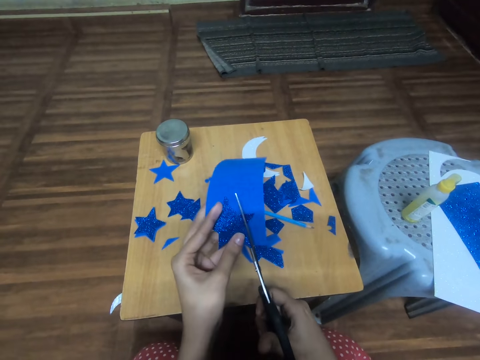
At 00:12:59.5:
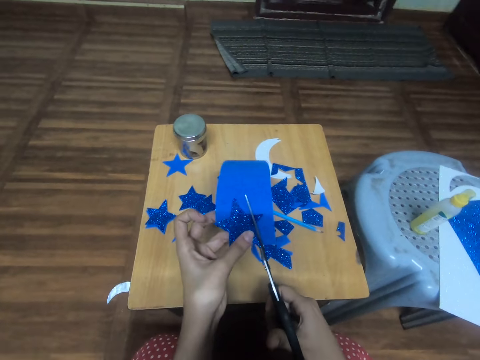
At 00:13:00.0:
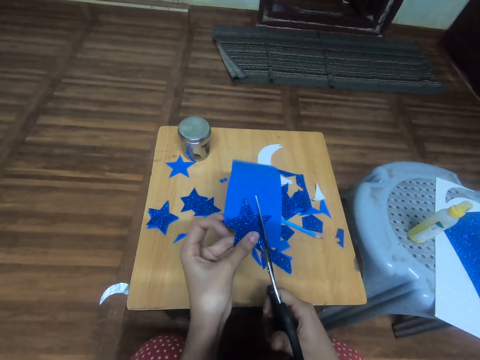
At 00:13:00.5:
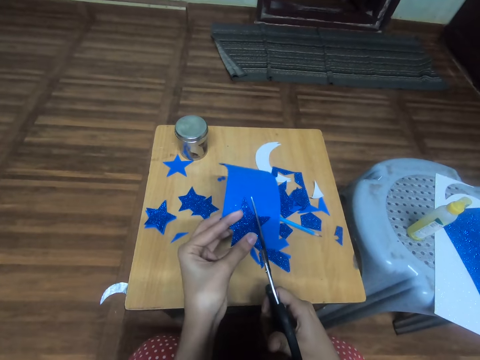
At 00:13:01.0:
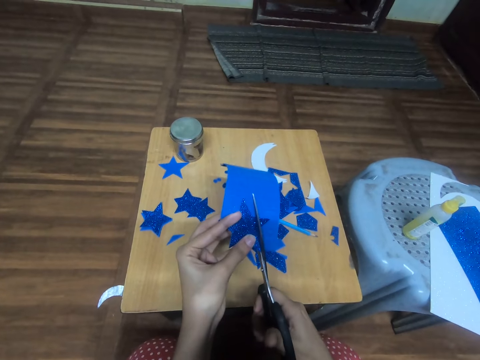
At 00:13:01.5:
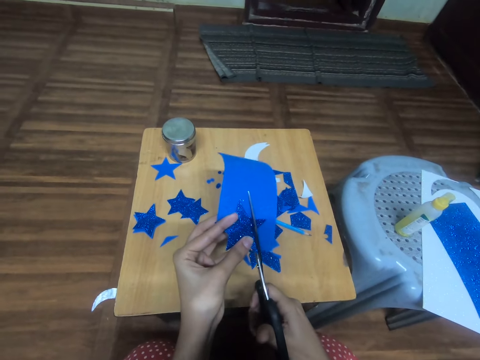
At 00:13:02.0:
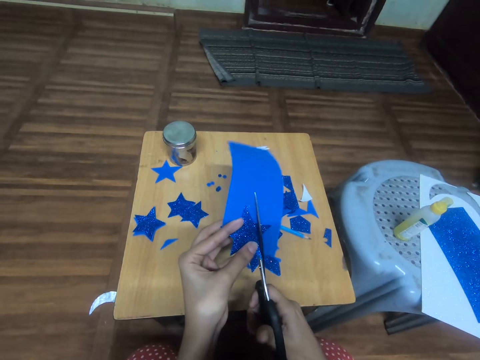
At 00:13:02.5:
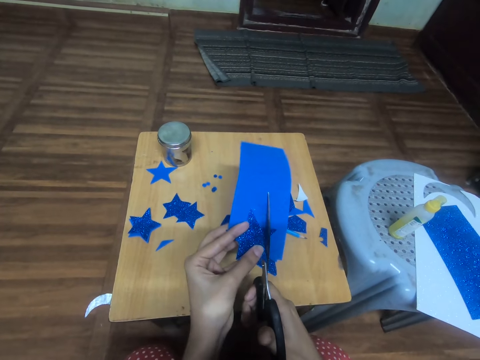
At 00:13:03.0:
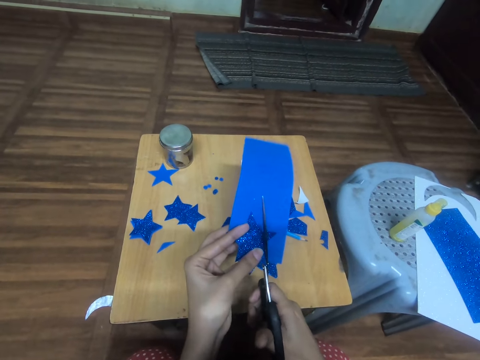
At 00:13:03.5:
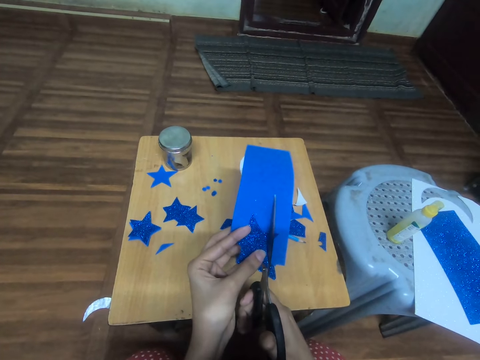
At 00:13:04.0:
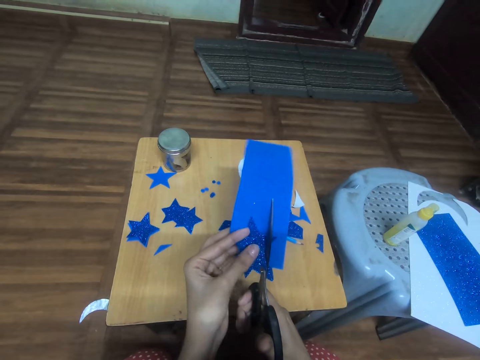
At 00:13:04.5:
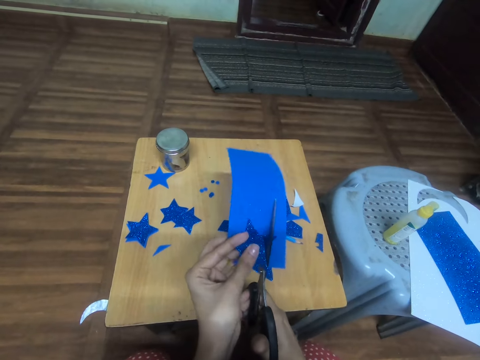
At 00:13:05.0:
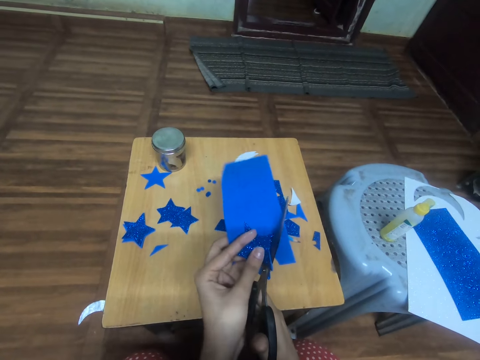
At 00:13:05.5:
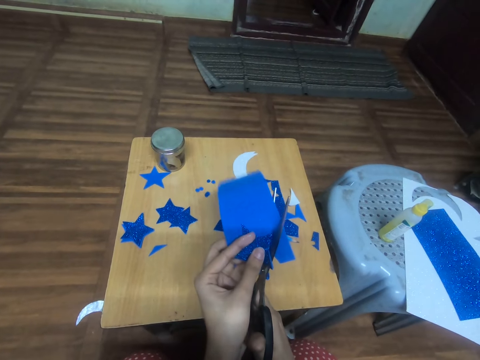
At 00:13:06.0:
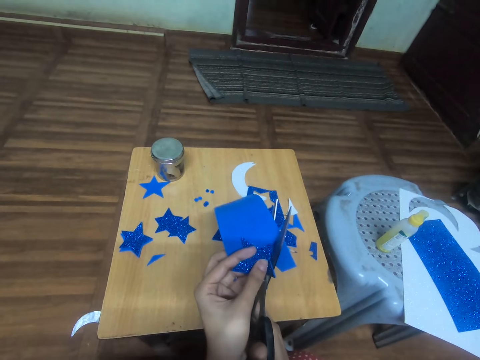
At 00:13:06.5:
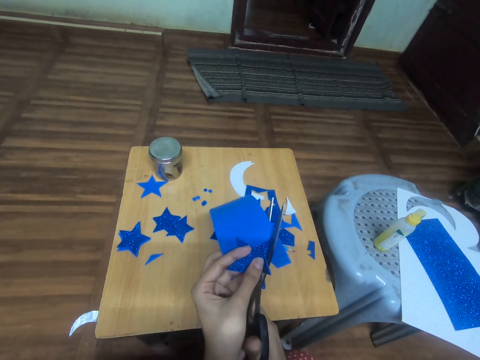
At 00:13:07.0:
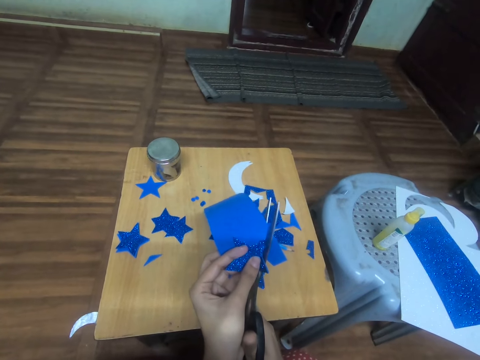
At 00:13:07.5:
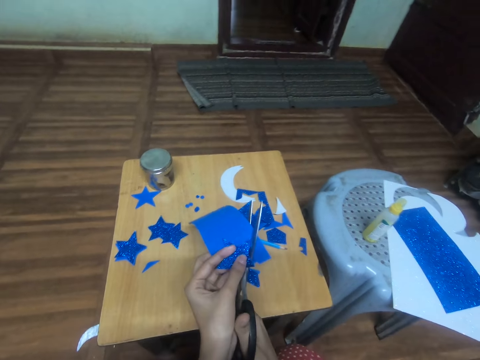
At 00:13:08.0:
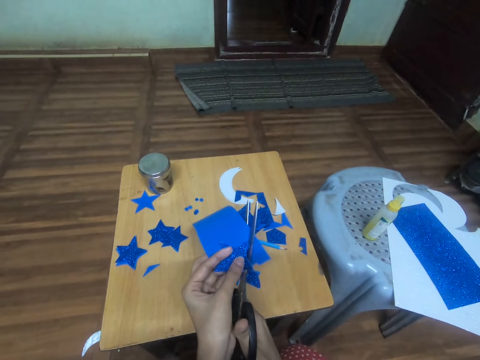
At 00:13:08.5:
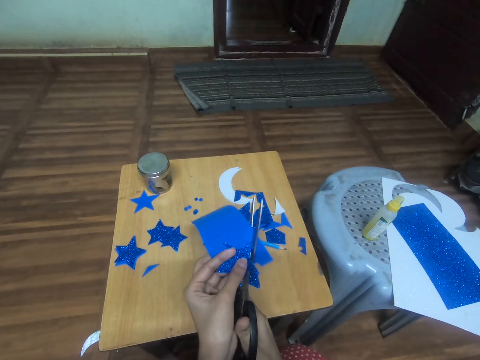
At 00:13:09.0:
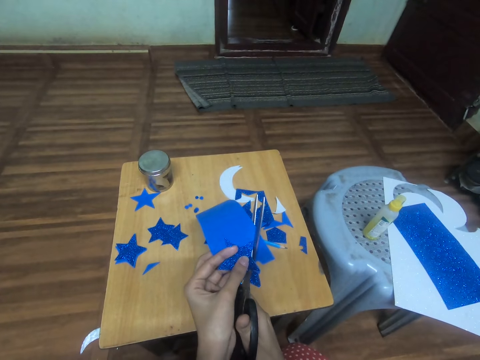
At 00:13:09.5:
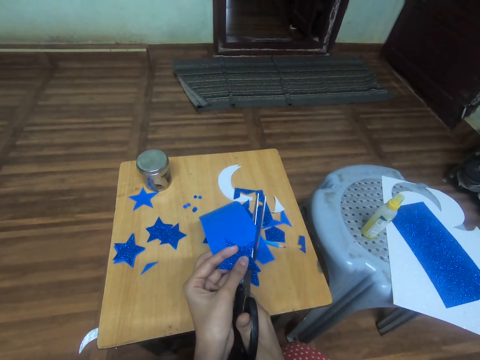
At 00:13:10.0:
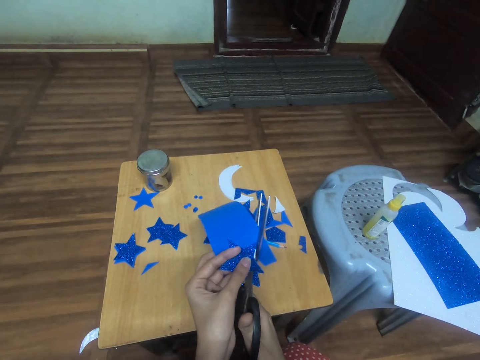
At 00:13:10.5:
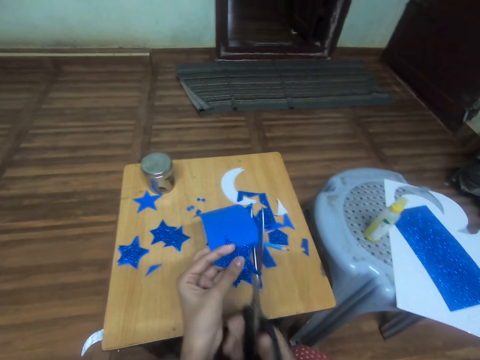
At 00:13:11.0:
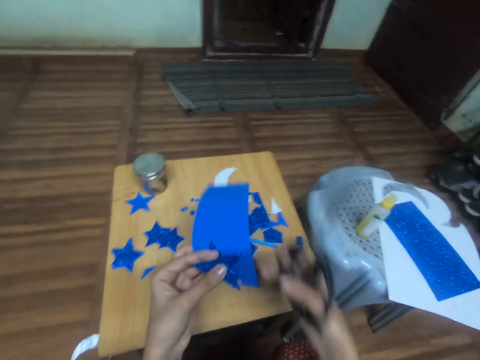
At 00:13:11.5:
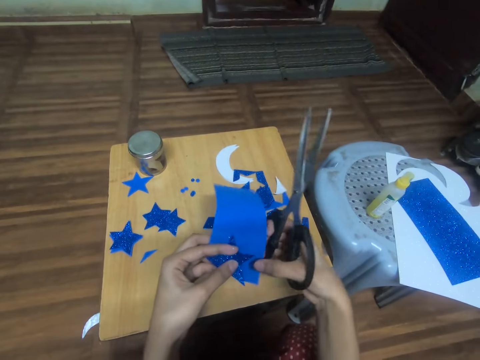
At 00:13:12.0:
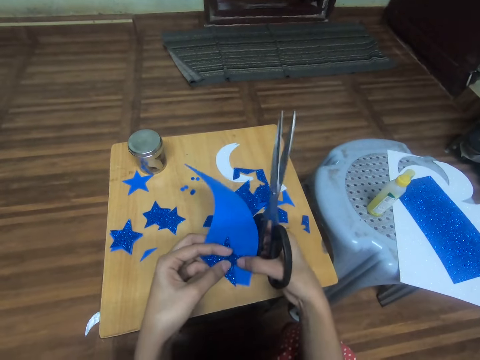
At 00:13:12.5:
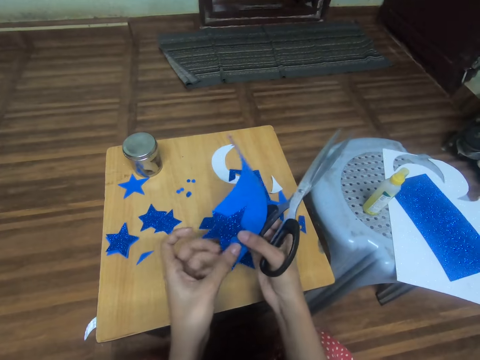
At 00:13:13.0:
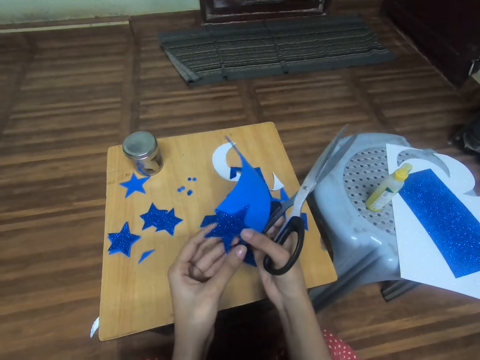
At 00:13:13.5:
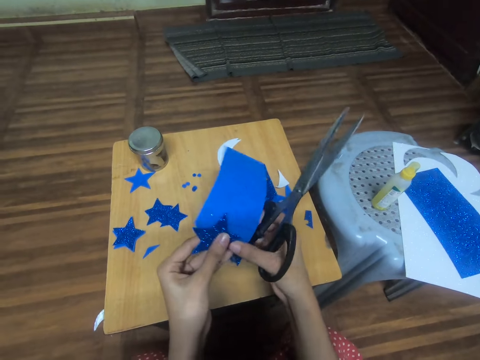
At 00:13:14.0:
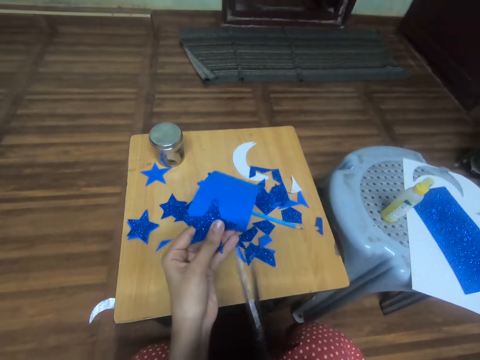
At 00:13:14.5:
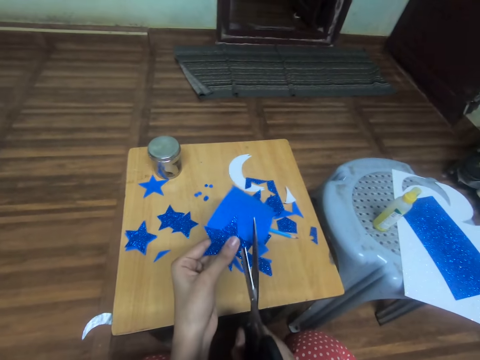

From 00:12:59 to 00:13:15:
The camera wearer traces out the star-cutout from the card stock. They move the manila paper. They turn the star-cutout with the card stock.

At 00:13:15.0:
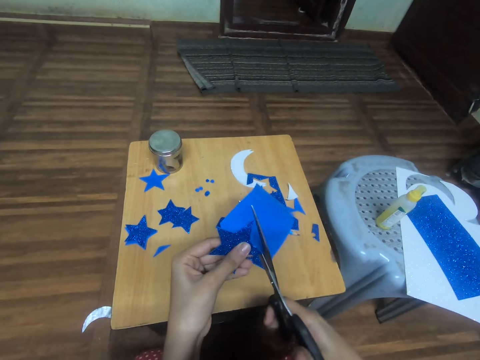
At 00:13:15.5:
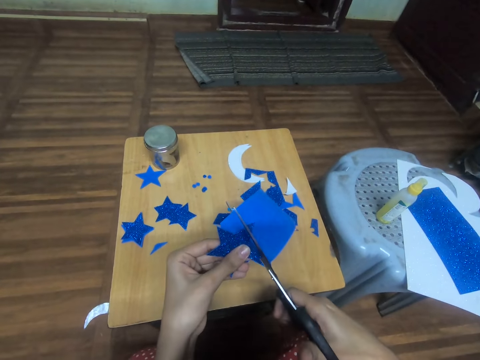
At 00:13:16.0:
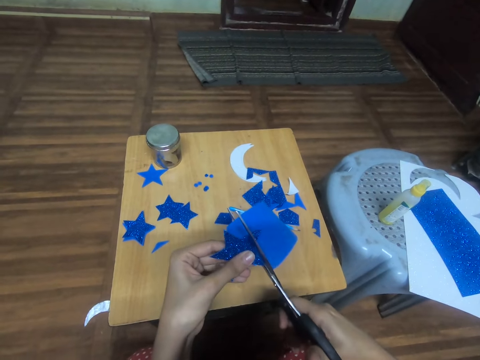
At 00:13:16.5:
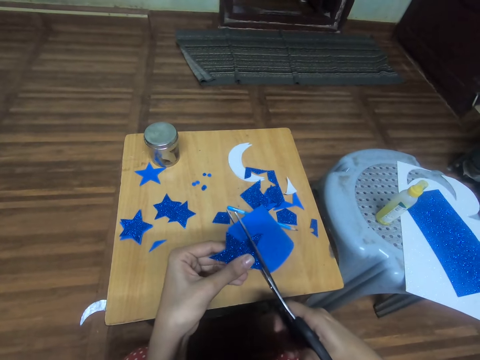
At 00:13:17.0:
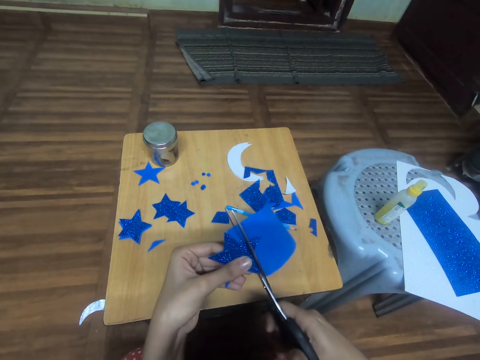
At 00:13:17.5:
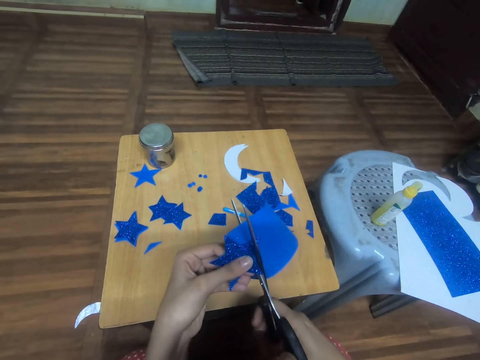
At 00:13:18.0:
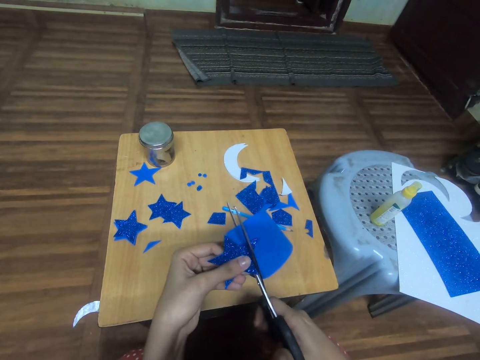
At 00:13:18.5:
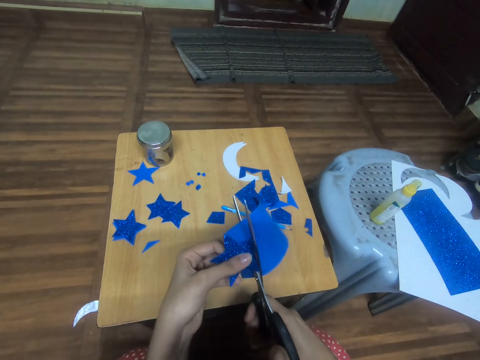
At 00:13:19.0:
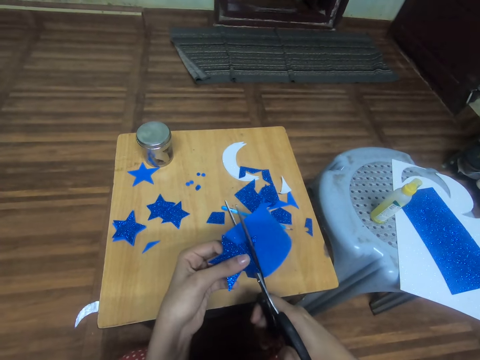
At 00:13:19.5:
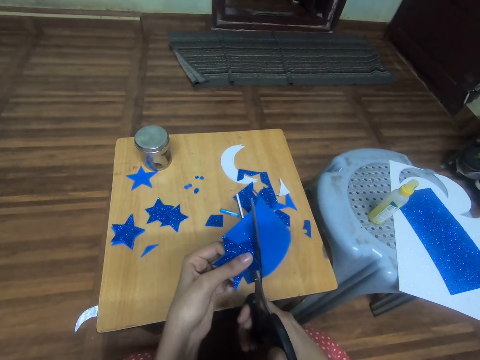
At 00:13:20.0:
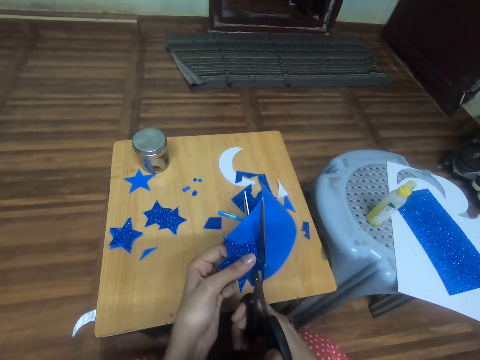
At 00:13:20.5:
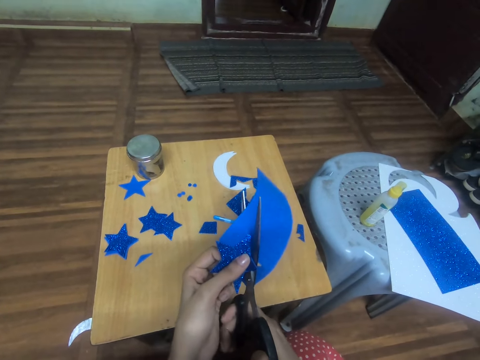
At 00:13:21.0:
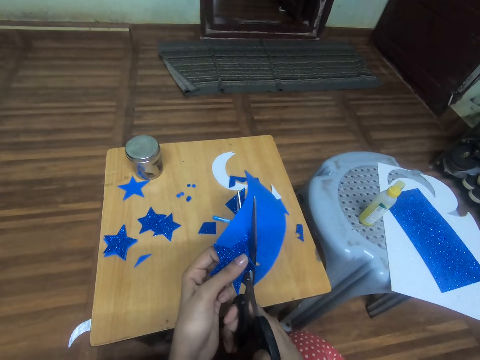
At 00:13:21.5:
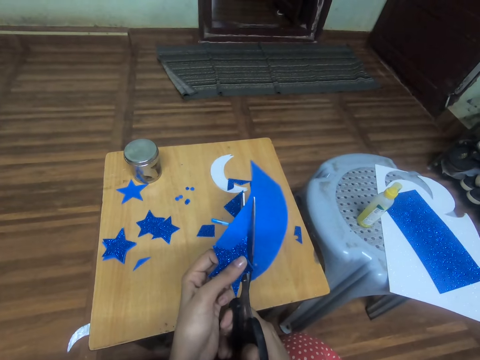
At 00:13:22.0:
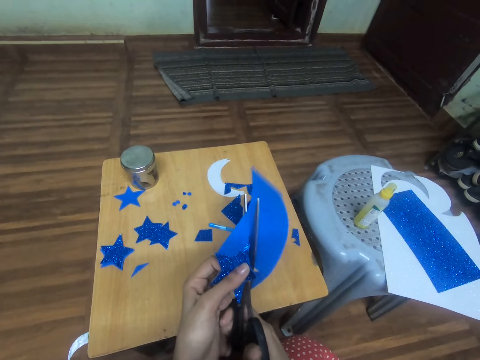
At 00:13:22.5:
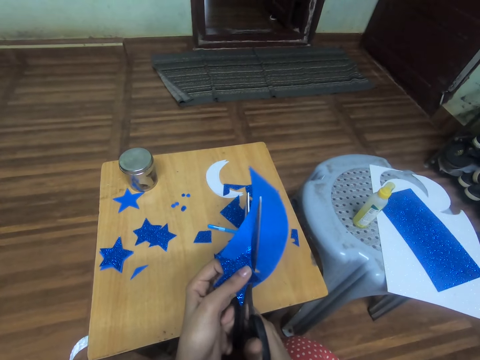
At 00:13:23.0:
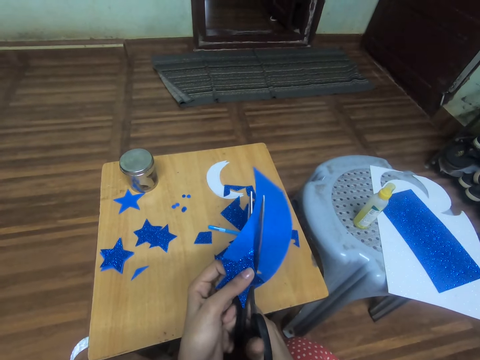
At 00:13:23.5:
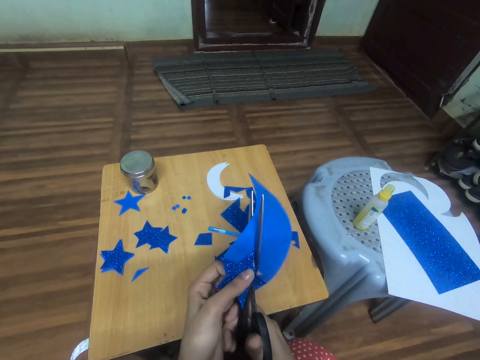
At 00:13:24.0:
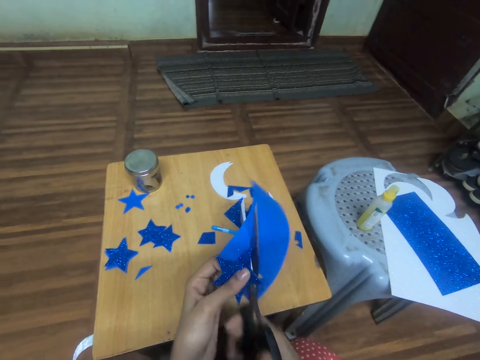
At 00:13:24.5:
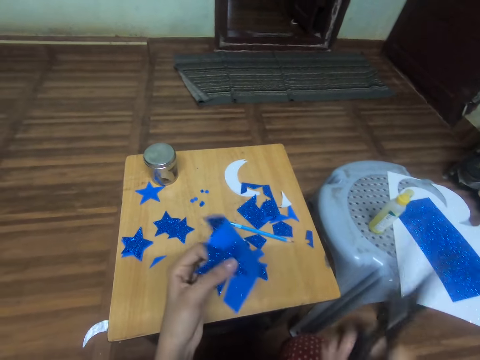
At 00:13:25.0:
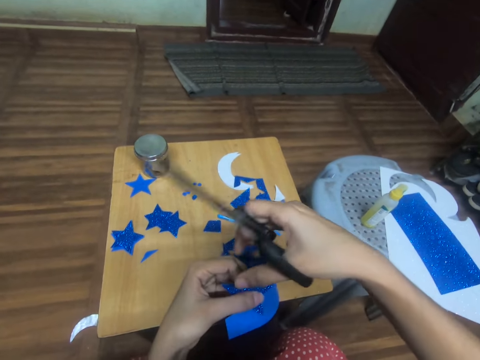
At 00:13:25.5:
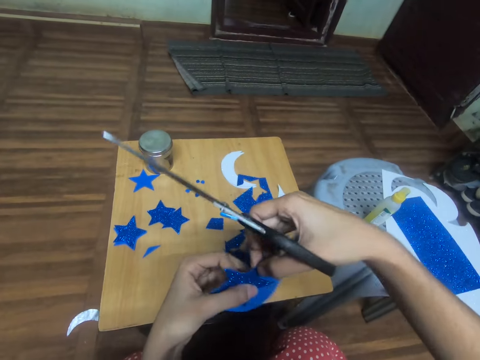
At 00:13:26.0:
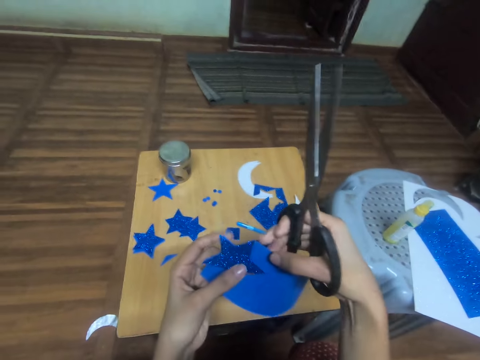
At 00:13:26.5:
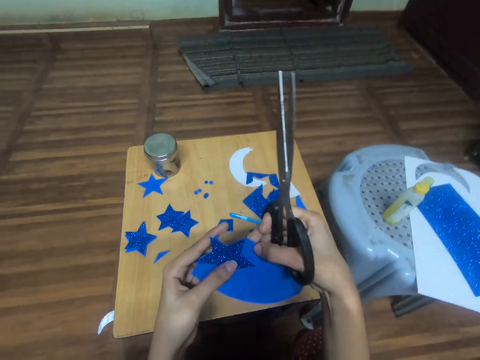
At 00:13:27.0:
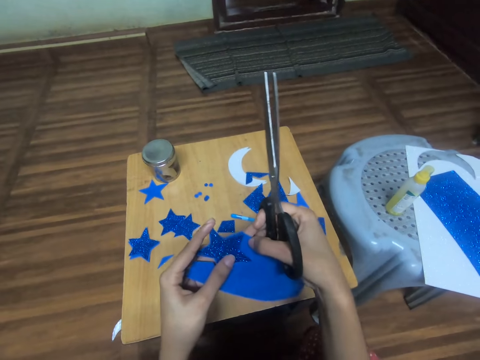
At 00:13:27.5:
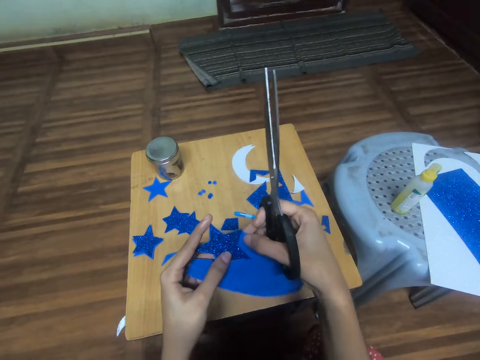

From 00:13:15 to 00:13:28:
The camera wearer cuts the manila paper with scissors. They trace out the star-cutout from the card stock. They turn the star-cutout with the card stock. They fix the star shaped design on the manila.
